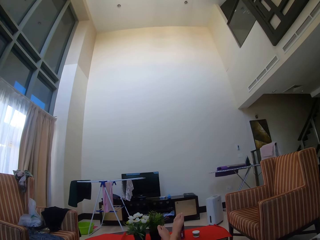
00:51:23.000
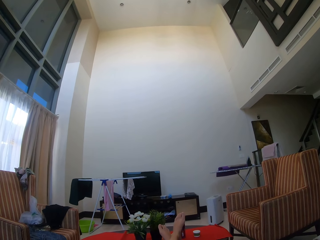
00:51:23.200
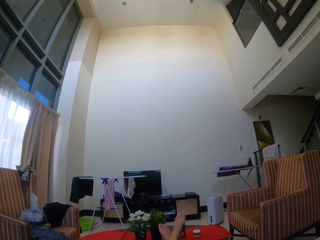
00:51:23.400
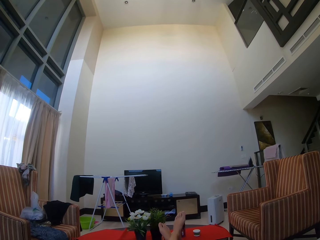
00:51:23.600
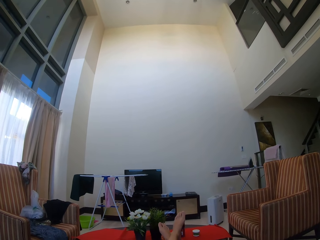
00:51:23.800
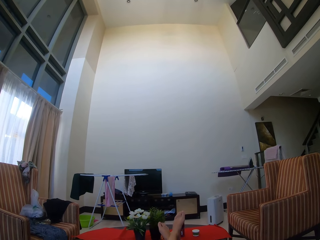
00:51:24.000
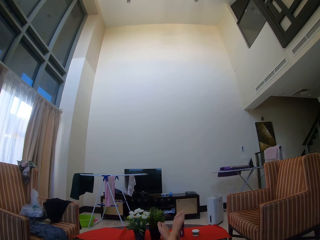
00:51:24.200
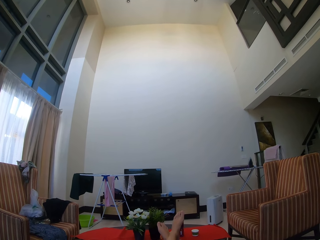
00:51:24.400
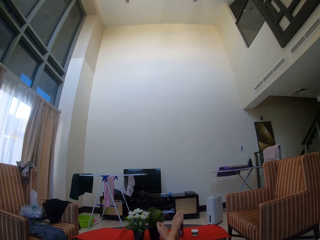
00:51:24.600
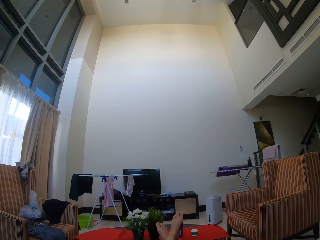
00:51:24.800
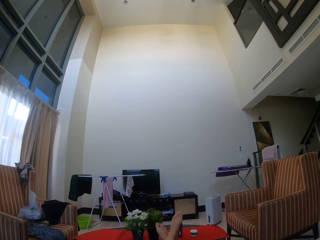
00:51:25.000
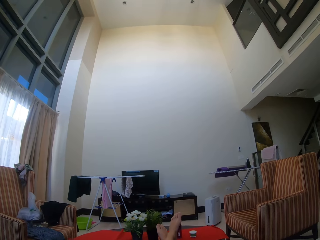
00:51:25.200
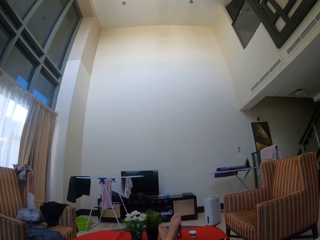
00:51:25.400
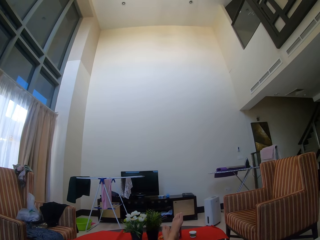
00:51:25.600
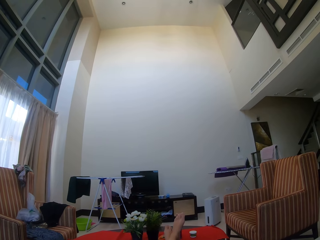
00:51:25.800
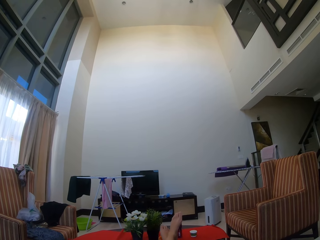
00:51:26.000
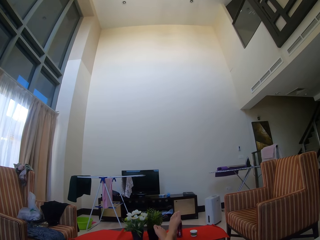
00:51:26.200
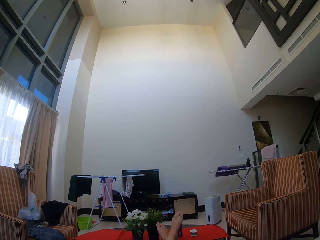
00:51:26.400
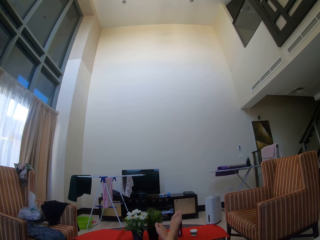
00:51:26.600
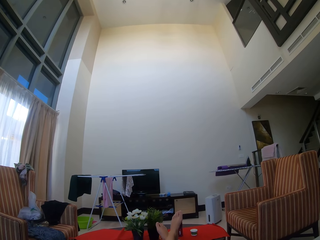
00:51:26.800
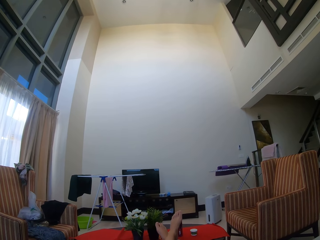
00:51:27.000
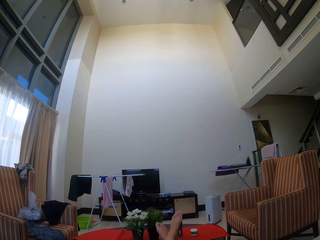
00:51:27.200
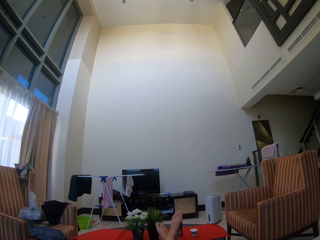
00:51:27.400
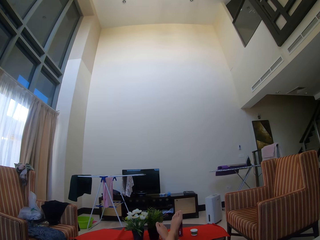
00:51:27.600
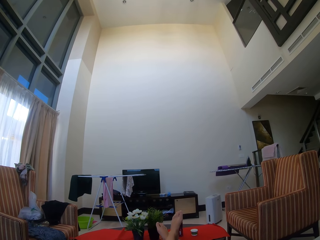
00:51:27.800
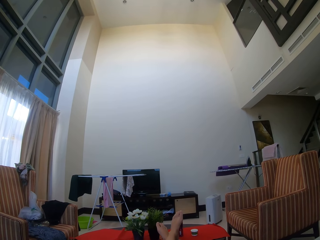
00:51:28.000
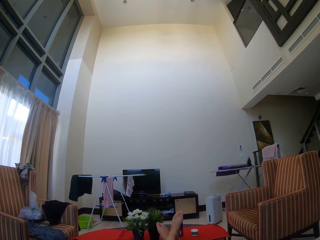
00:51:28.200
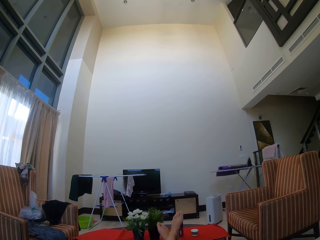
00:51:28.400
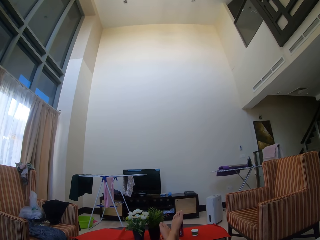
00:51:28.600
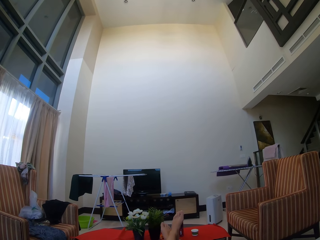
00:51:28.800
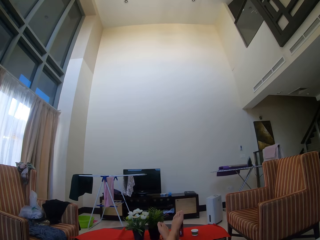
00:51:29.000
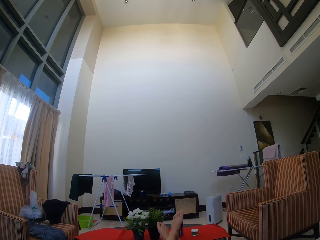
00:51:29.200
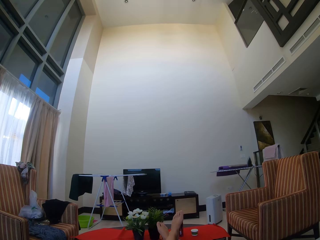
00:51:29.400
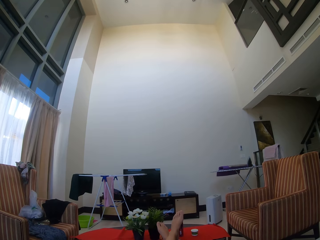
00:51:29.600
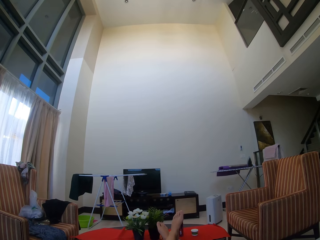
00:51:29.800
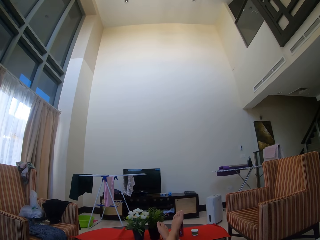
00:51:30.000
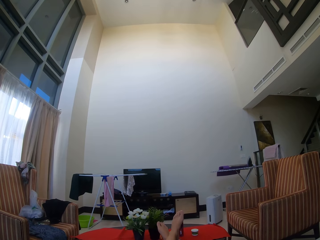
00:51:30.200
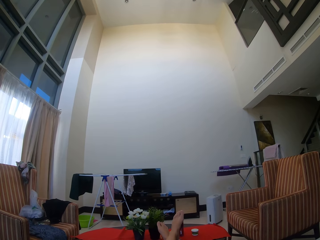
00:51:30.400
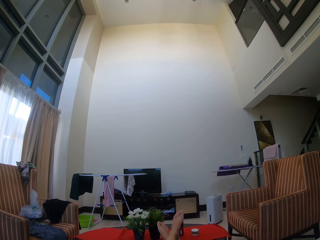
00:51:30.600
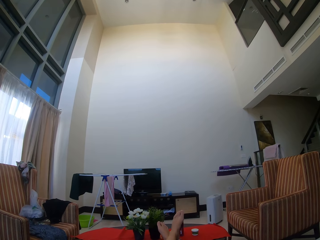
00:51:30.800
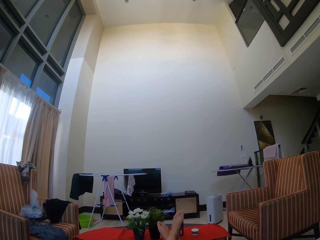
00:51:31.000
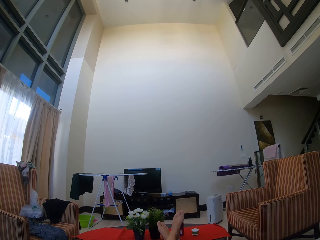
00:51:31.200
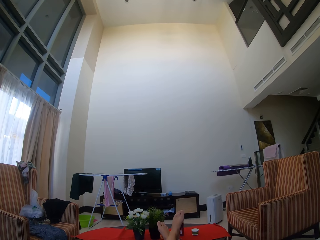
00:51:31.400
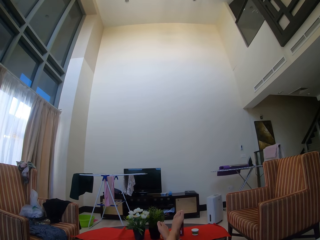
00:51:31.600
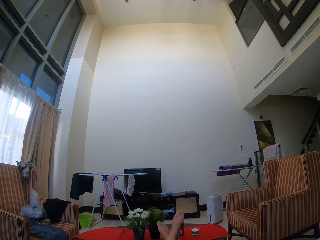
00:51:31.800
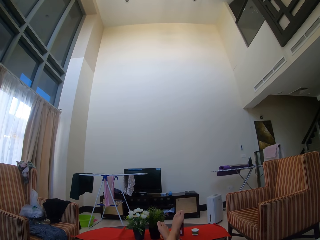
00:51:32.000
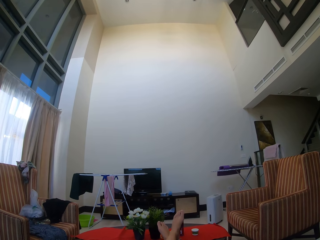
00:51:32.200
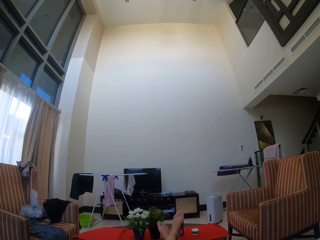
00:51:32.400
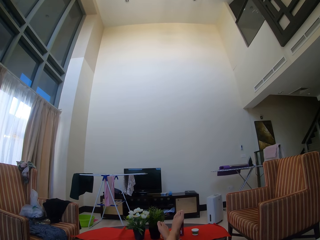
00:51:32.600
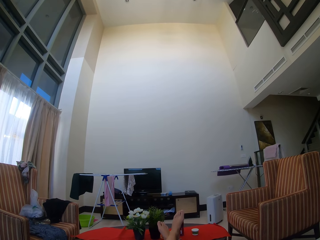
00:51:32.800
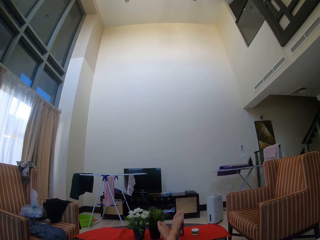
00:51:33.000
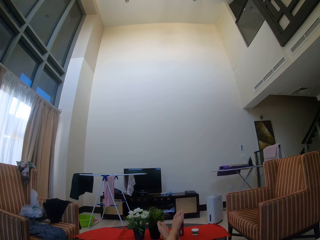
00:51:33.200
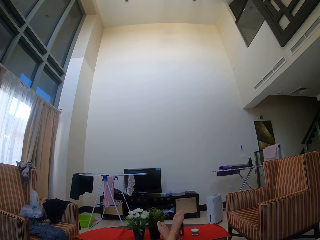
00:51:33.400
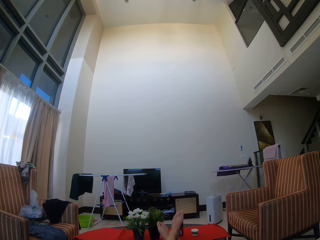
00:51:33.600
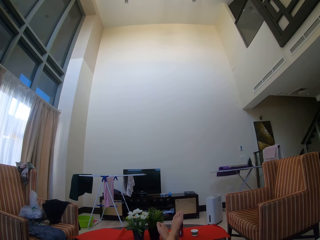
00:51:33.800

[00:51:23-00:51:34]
The camera wearer moves the legs. They sit in a couch.

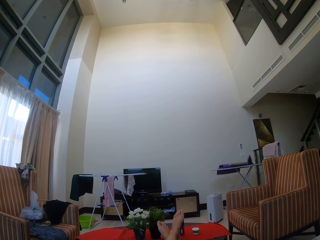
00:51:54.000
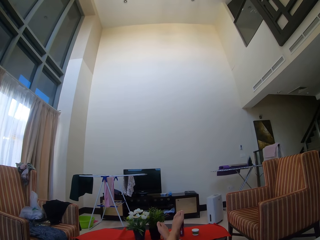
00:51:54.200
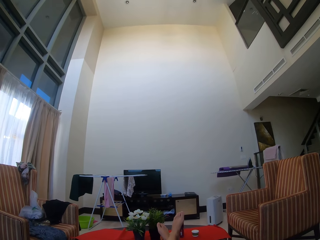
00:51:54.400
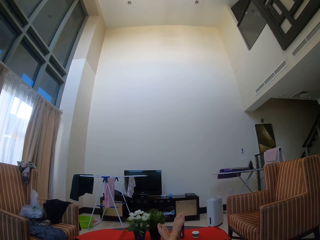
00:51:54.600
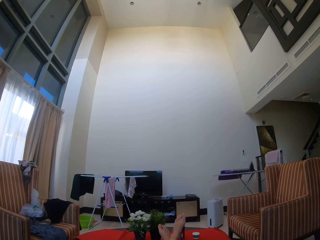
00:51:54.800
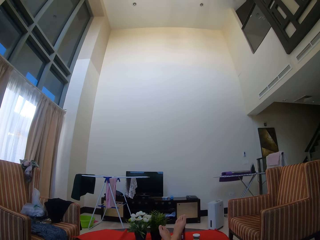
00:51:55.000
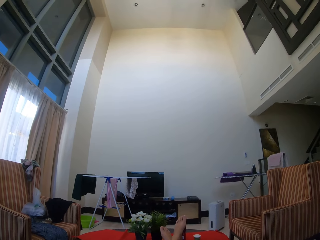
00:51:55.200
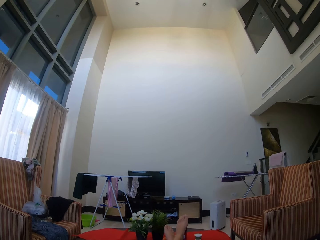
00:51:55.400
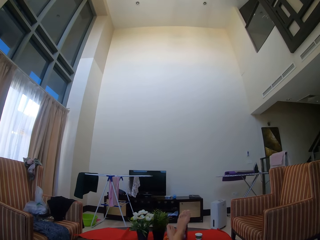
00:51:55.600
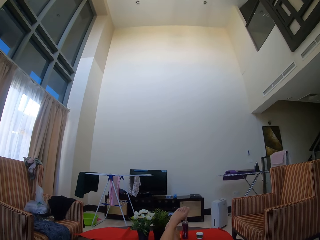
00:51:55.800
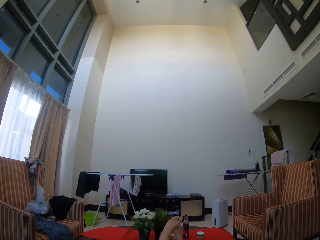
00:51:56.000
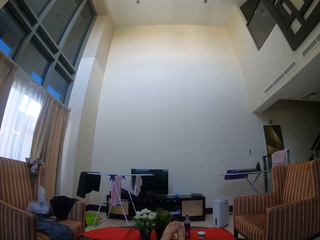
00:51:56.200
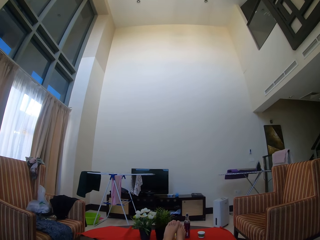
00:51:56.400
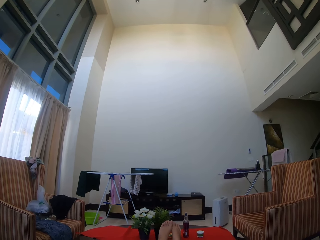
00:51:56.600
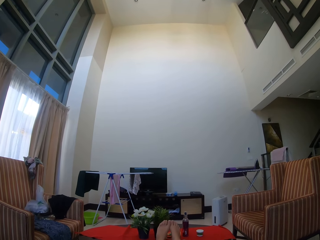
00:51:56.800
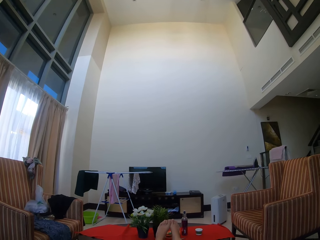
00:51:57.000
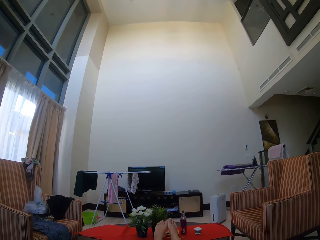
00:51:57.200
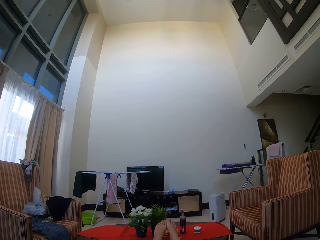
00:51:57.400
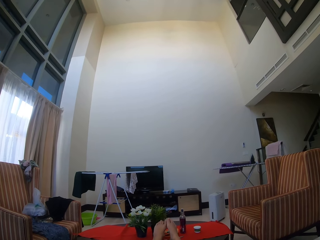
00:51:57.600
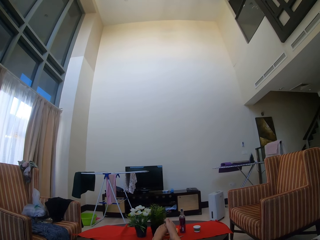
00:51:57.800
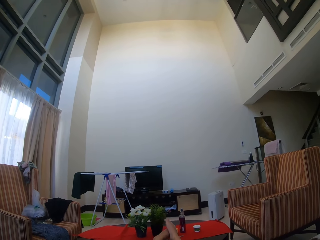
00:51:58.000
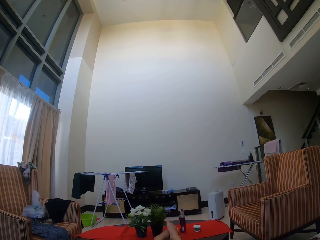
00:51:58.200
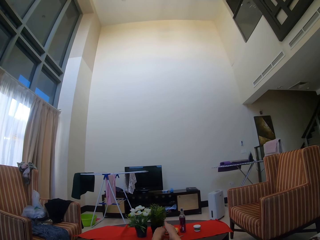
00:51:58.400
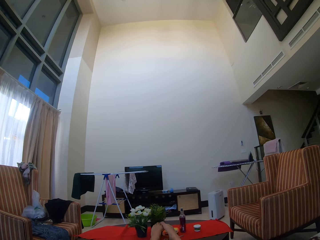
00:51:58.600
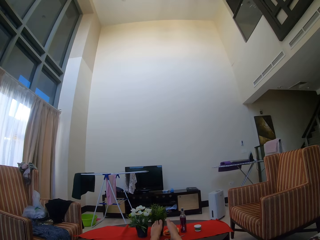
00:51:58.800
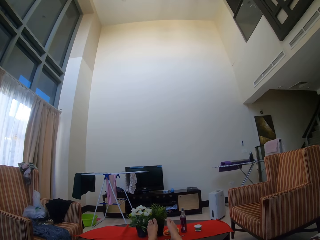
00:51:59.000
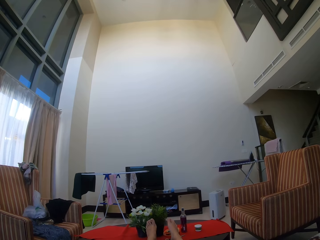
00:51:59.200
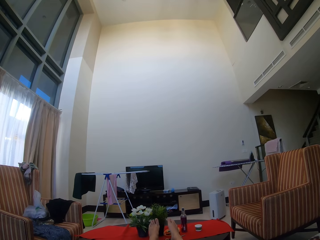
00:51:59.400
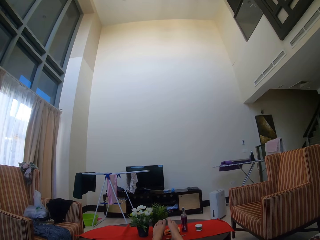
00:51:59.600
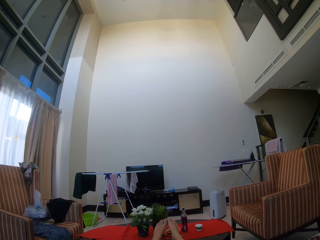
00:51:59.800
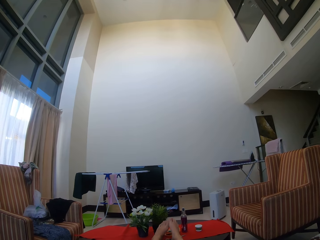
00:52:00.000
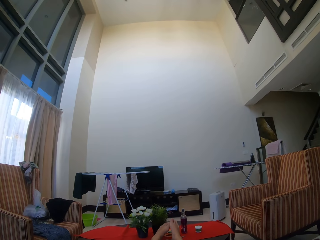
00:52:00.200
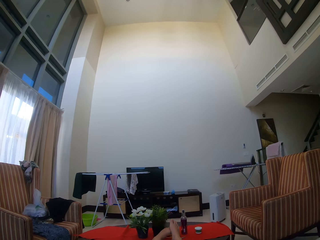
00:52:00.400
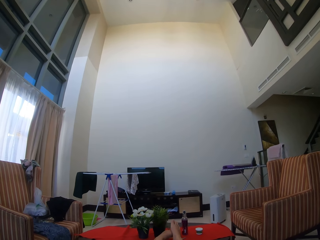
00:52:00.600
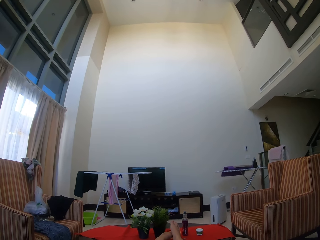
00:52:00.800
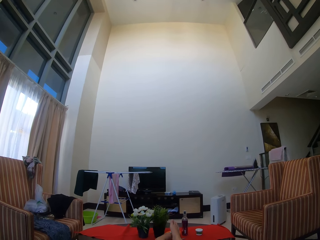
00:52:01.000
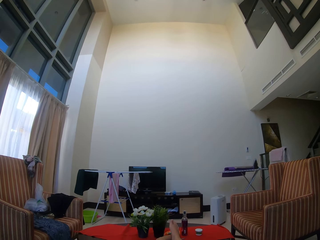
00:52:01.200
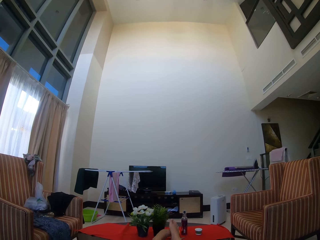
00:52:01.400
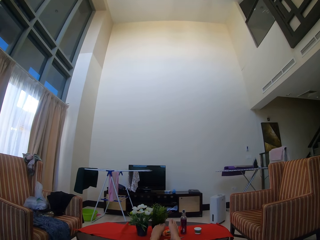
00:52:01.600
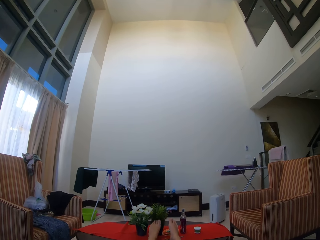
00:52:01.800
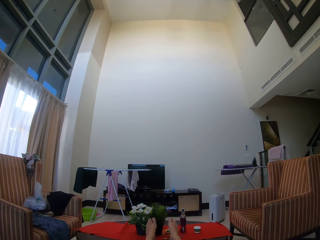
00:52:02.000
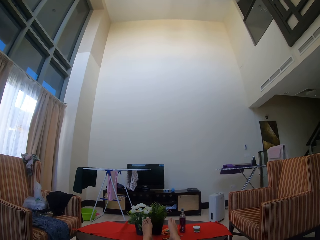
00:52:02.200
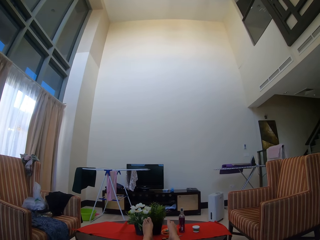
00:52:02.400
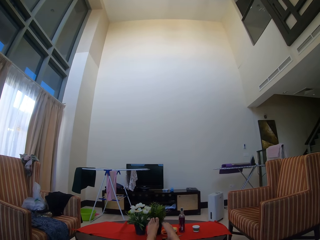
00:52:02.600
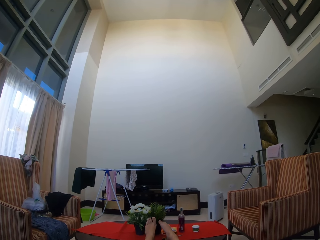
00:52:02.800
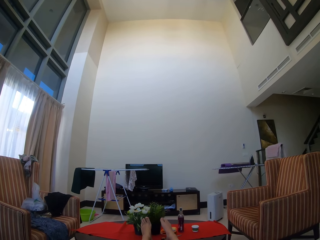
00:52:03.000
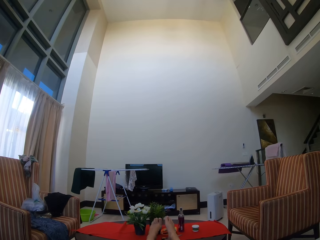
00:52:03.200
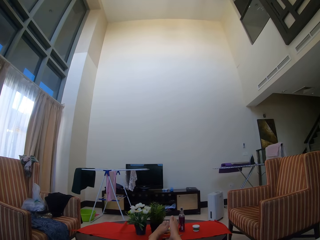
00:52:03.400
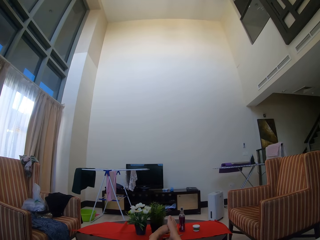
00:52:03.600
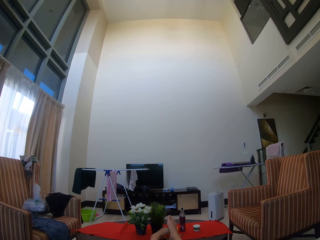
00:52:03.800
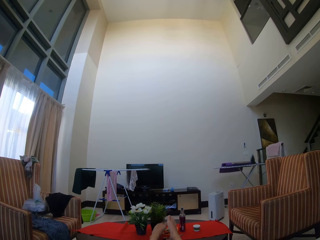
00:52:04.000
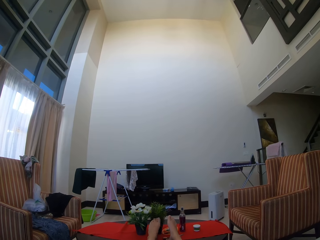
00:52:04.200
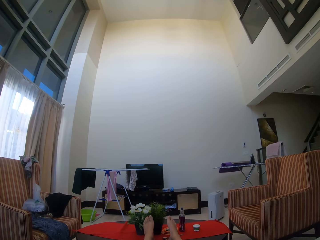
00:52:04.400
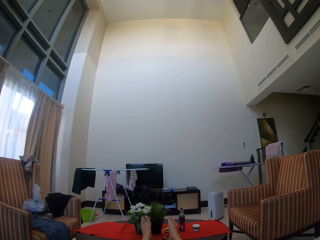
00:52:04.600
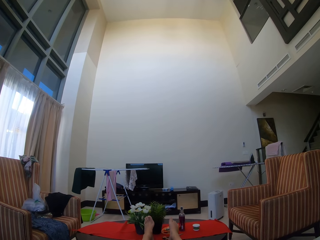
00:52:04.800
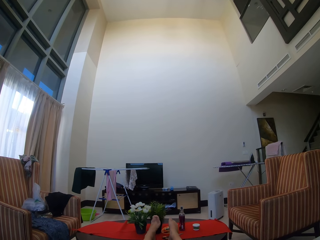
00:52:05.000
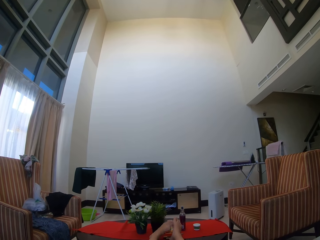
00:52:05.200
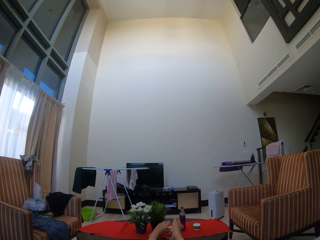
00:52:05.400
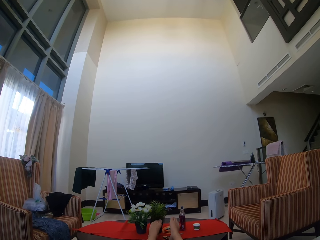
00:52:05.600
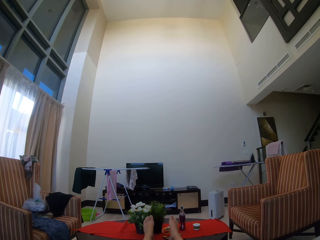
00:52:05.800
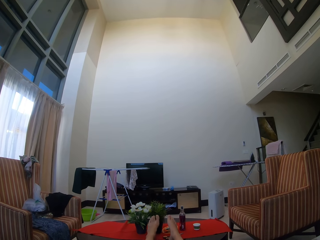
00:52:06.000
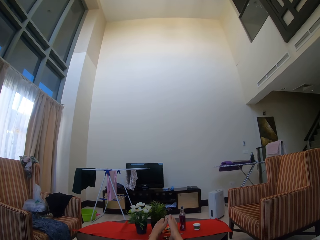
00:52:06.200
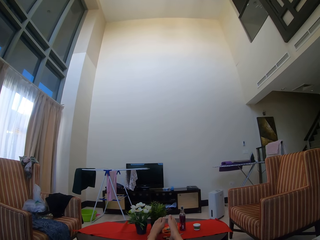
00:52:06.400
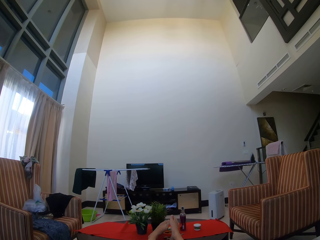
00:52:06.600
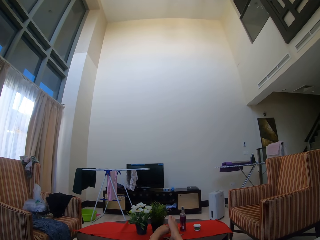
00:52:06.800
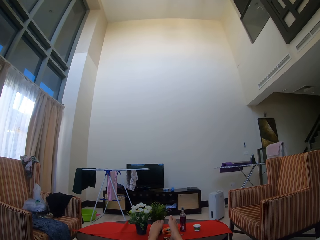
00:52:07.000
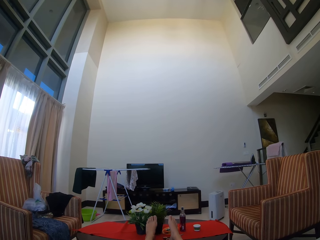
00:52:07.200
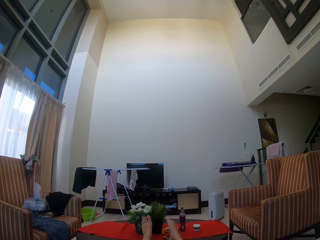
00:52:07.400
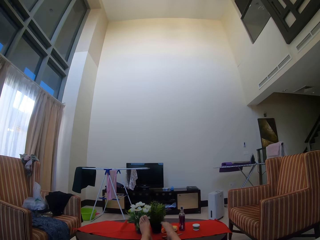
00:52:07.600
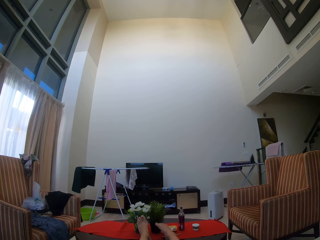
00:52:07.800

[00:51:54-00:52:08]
The camera wearer moves the legs.
